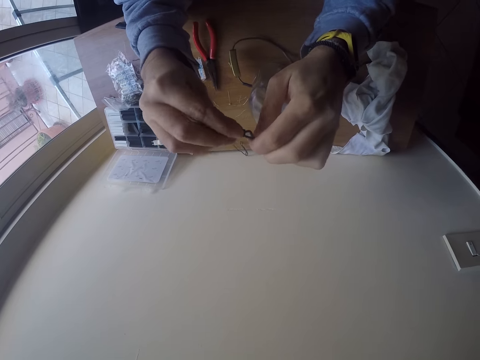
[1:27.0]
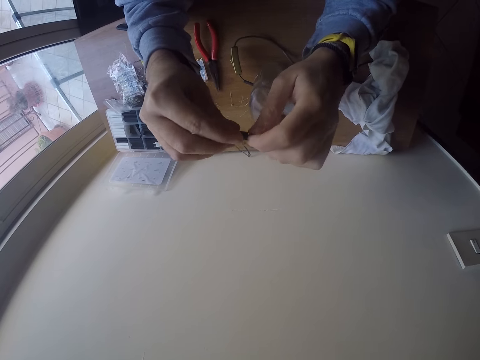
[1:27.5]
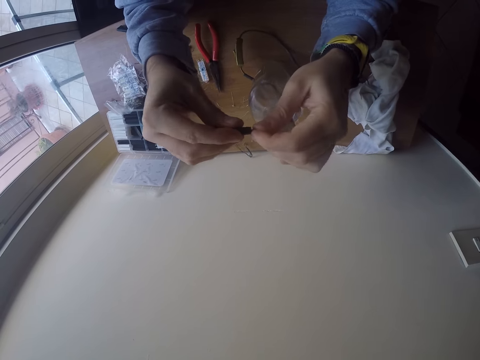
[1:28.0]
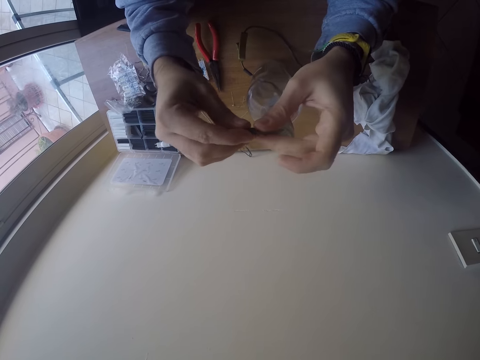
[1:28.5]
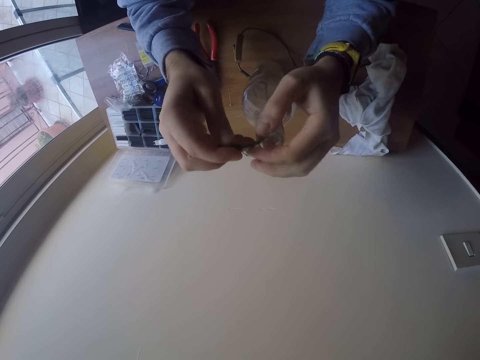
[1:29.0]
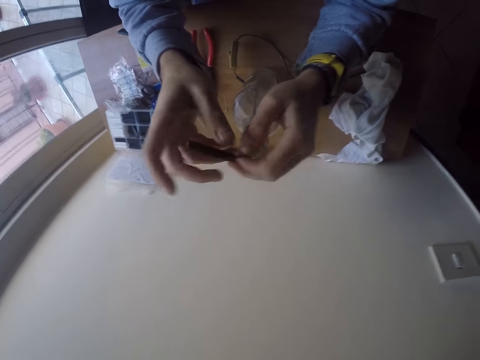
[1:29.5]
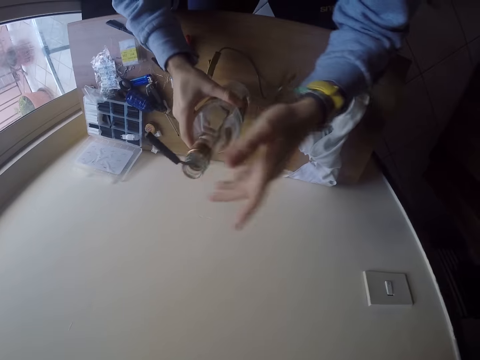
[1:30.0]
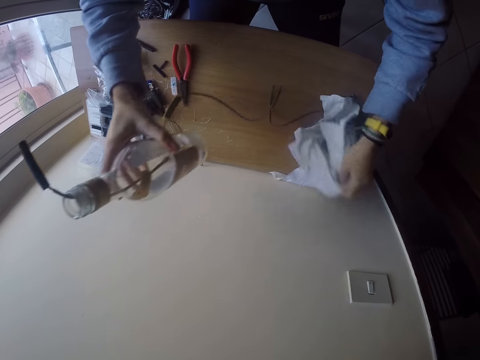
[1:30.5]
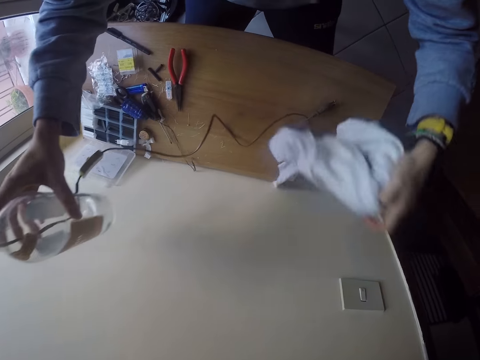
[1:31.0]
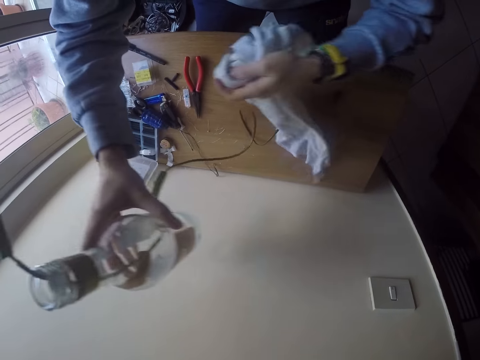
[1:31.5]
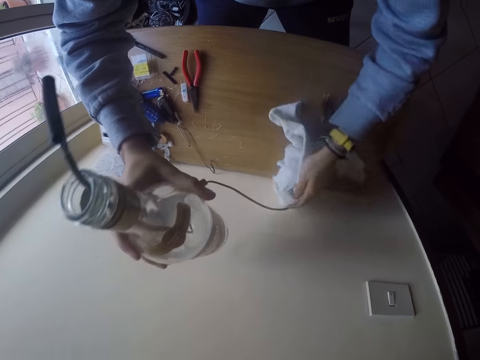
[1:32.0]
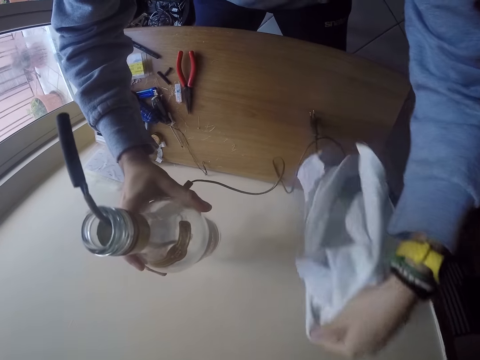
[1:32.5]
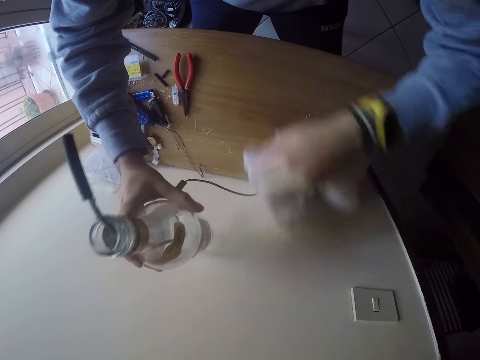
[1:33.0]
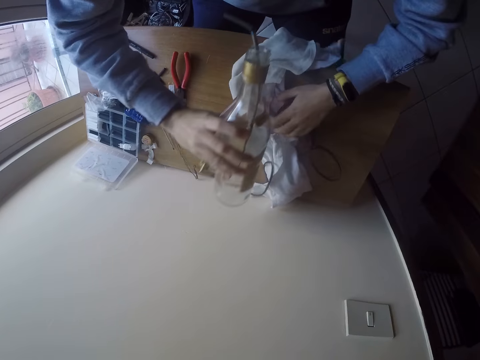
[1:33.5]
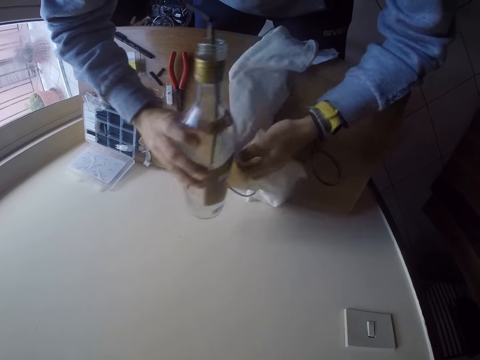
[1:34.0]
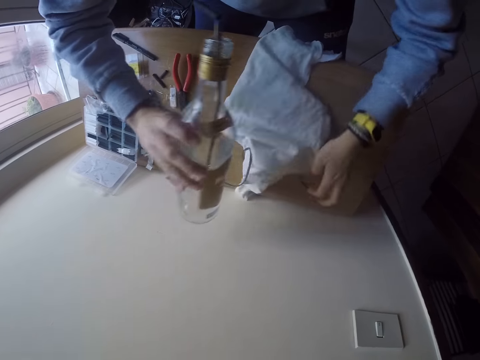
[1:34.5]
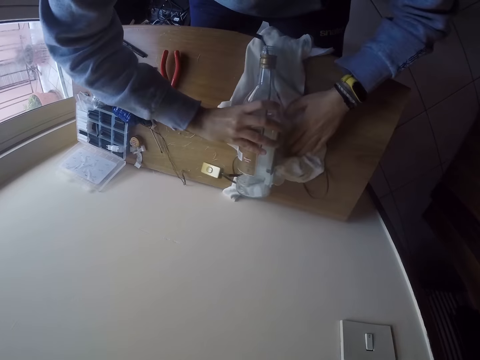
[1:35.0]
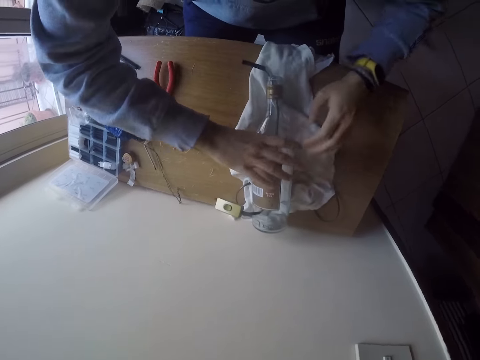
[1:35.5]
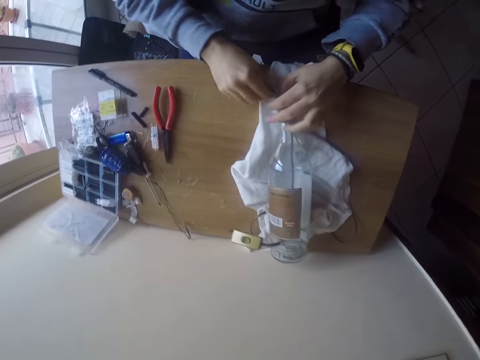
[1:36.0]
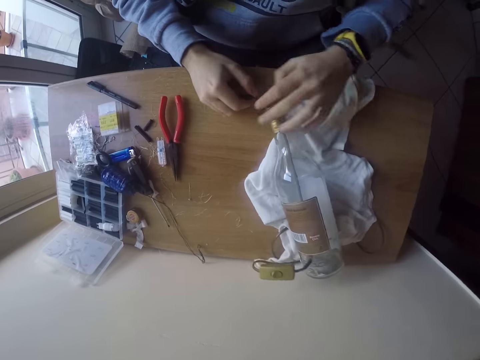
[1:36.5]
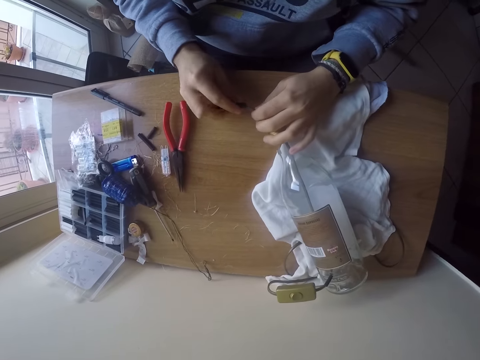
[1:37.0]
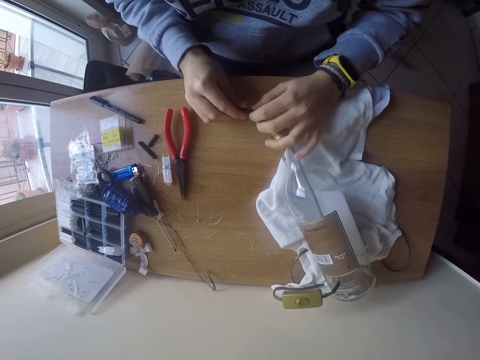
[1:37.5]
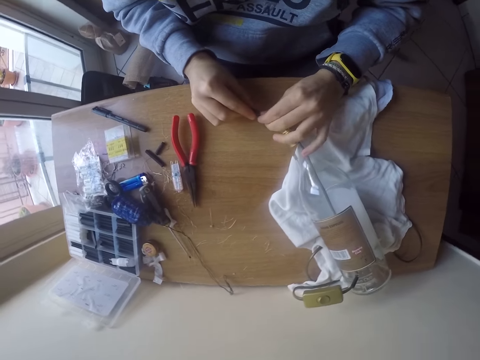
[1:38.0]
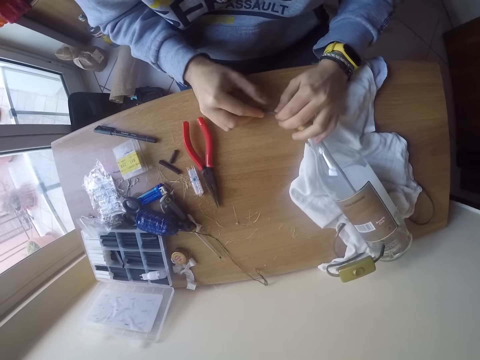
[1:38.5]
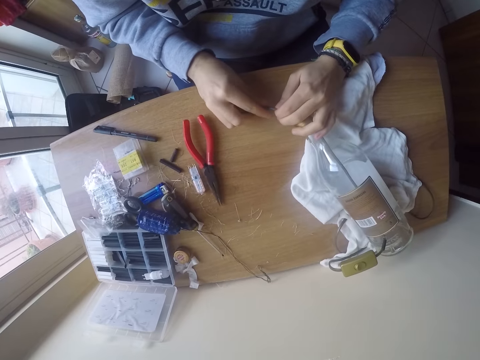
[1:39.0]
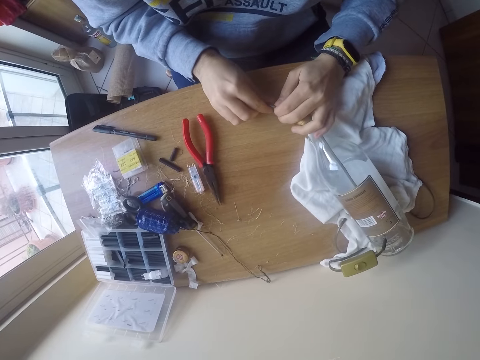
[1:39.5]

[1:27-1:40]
The camera wearer lifts the bottle from the table with his right hand. He lifts a cloth from the table with his left hand. He aligns the cable. He drops the cloth on the table with his left hand. He adjusts the cloth on the table with his left hand. He straightens the cloth. He places the bottle on the cloth with his right hand. He removes the tape from the cable with both hands. He straightens the cable.

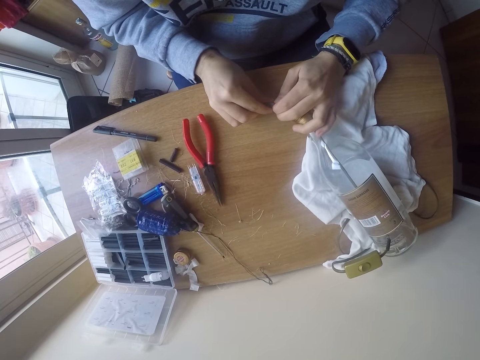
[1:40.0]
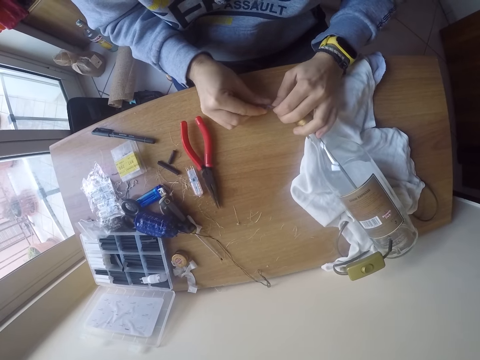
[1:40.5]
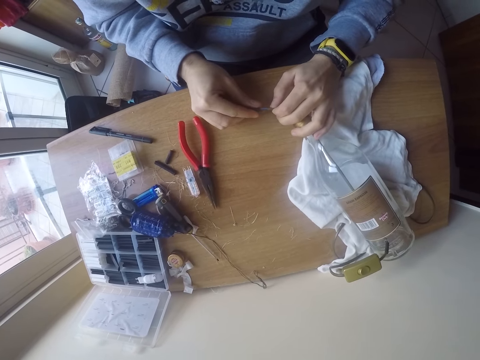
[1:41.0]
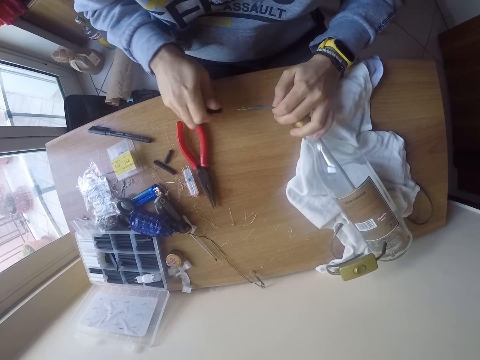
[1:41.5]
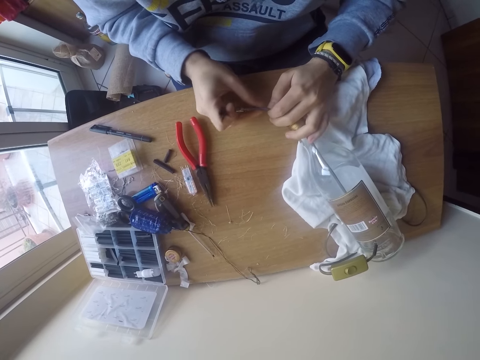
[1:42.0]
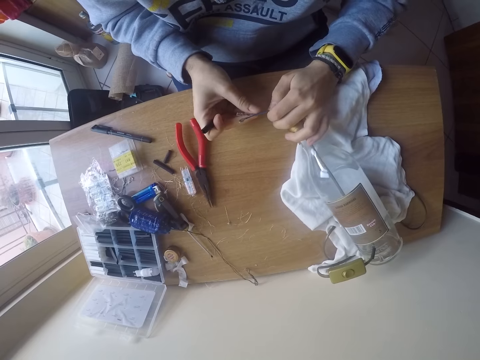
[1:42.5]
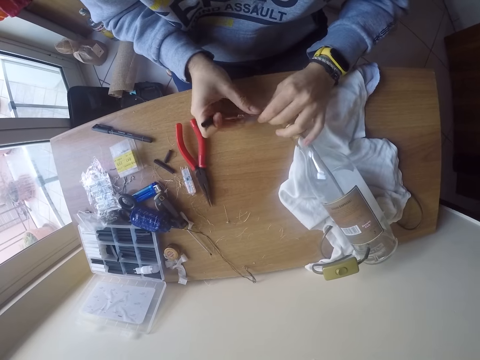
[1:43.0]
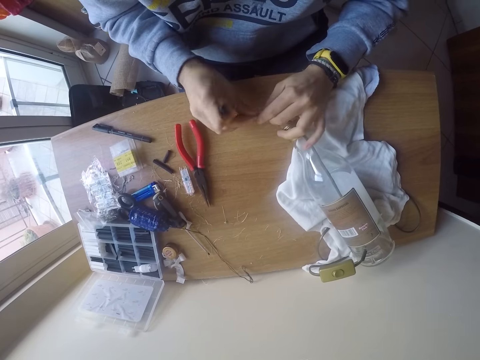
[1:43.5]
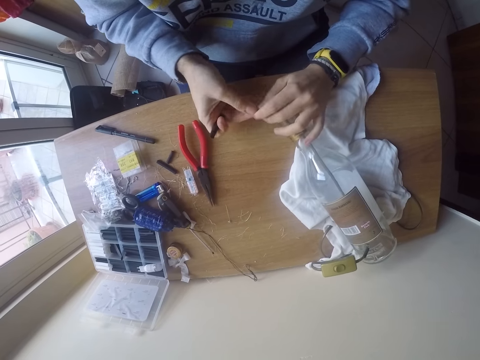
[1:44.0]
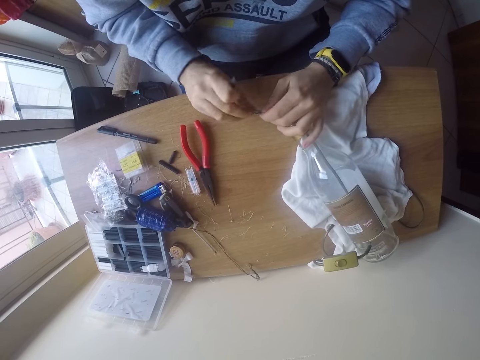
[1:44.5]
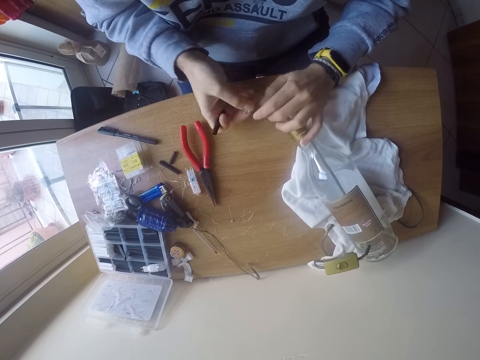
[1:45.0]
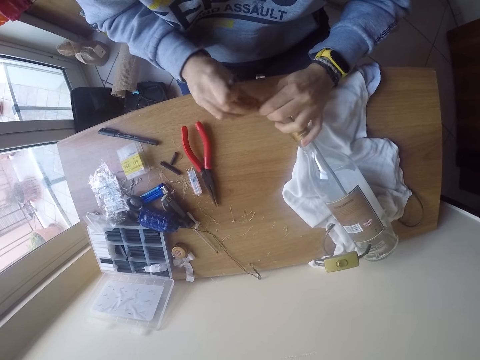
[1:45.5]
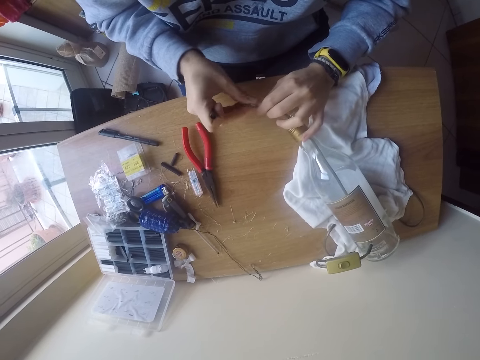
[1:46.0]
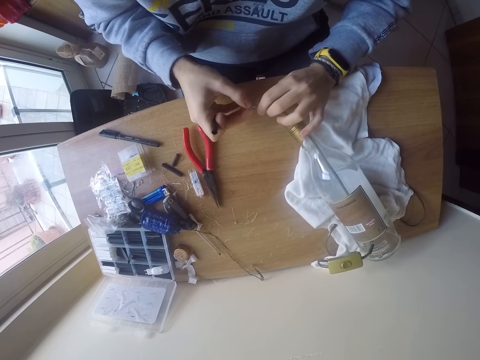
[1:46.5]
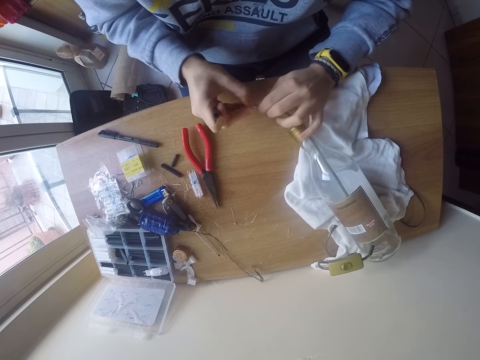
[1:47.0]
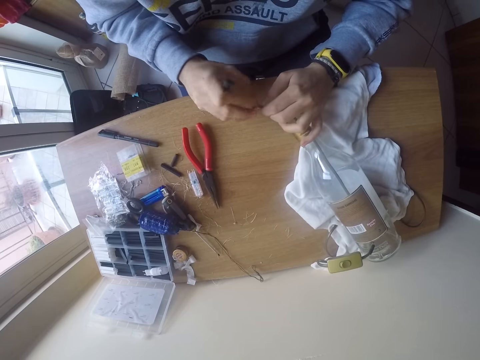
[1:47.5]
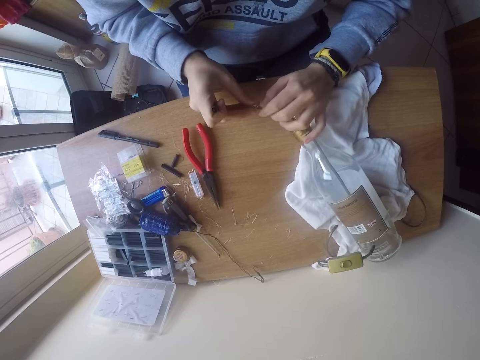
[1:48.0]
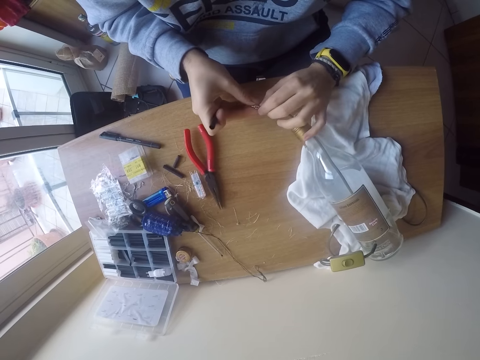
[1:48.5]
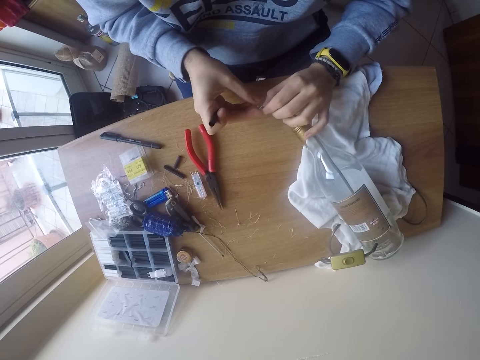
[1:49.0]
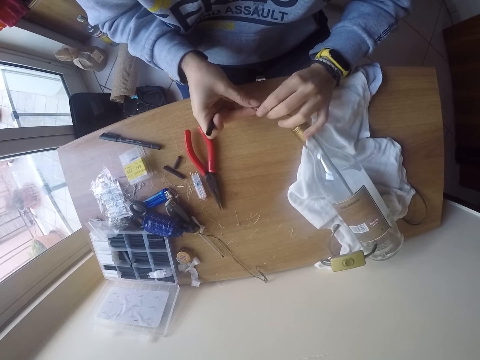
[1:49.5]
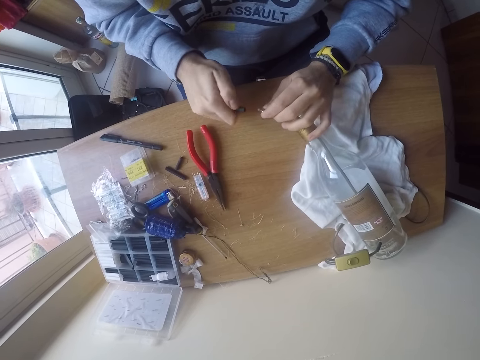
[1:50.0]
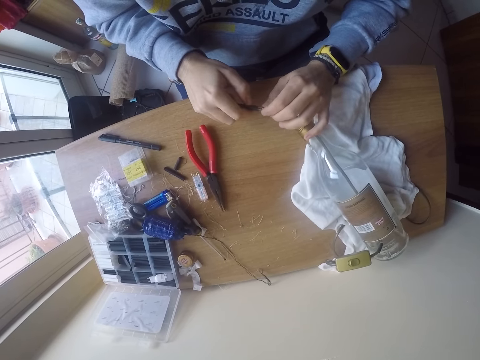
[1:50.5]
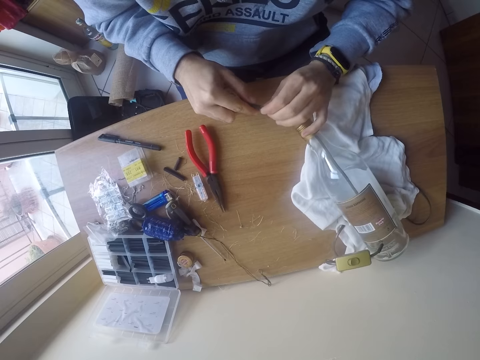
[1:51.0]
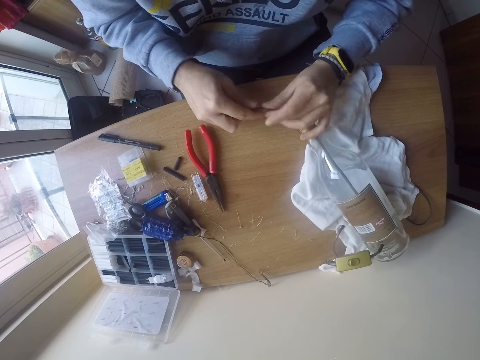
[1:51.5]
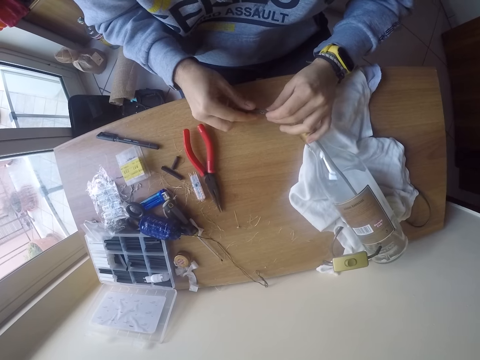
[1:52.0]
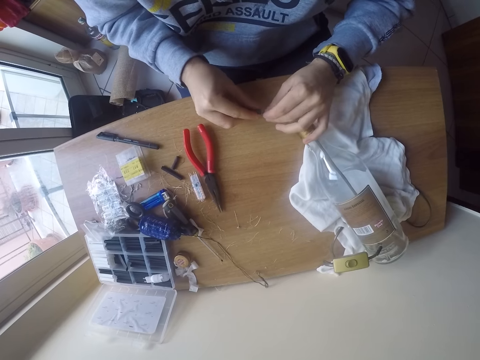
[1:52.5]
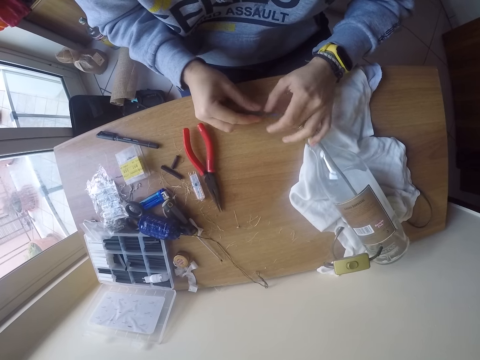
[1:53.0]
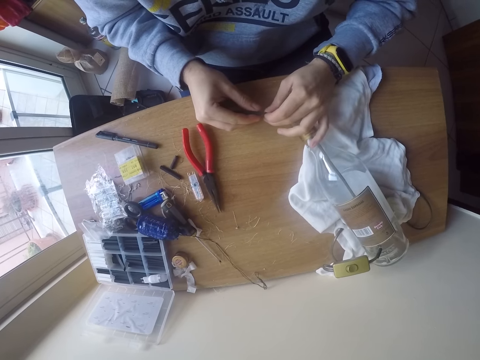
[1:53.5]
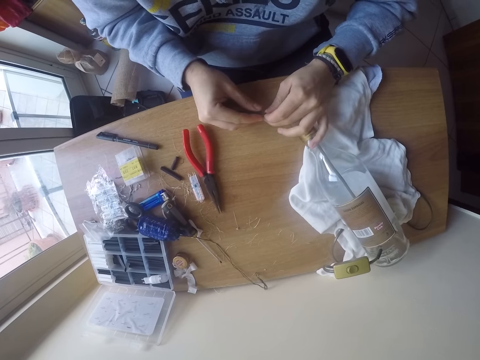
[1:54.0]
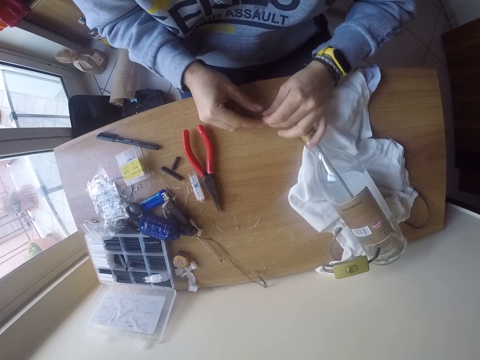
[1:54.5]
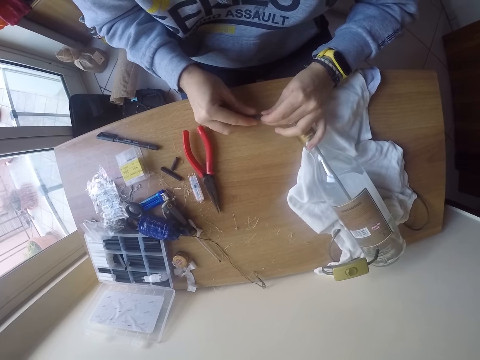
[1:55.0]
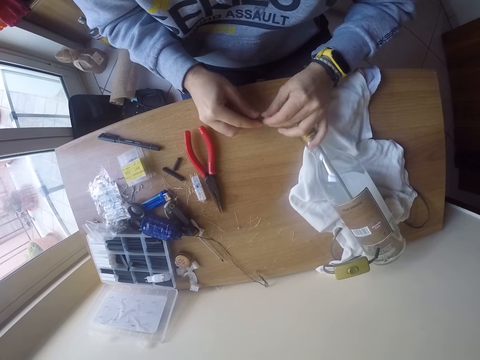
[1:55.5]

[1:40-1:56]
The camera wearer removes a plastic tube cover on the cable. He holds the cable with both hands. He tightens the cable wires. He twists the cable with both hands. He places the tape on the cable with both hands.
